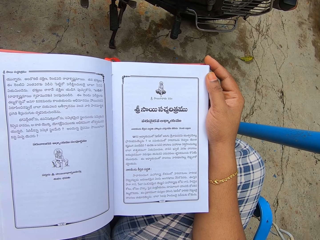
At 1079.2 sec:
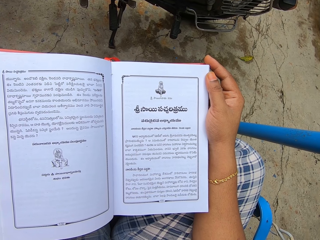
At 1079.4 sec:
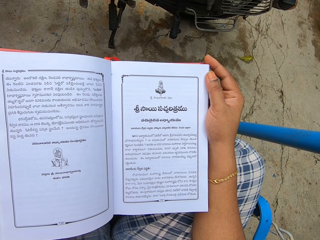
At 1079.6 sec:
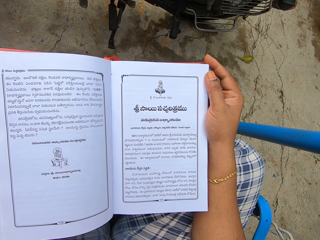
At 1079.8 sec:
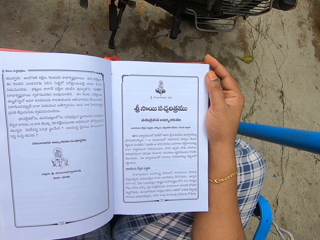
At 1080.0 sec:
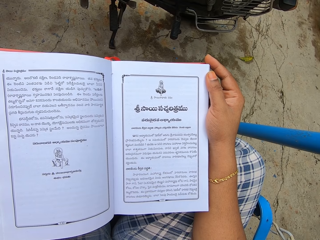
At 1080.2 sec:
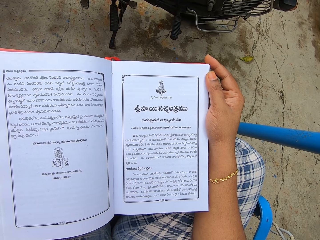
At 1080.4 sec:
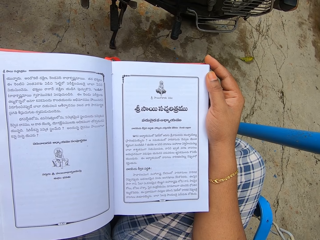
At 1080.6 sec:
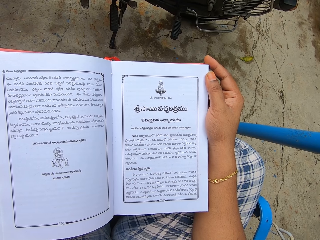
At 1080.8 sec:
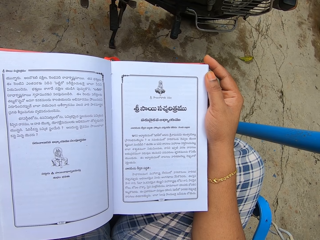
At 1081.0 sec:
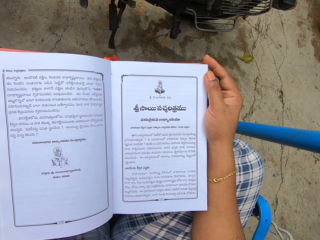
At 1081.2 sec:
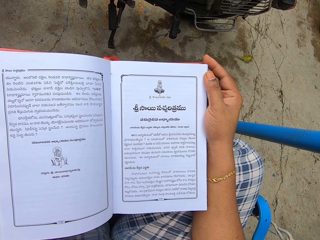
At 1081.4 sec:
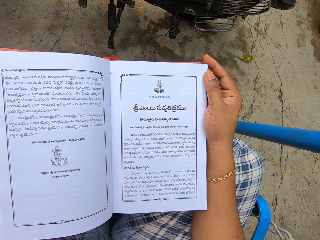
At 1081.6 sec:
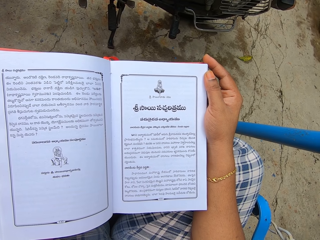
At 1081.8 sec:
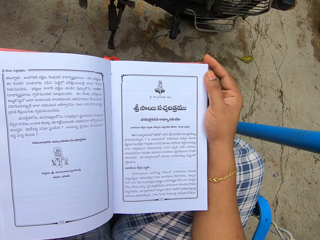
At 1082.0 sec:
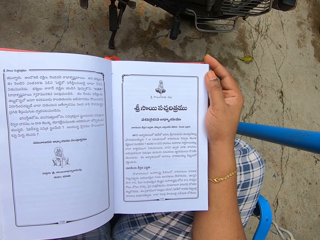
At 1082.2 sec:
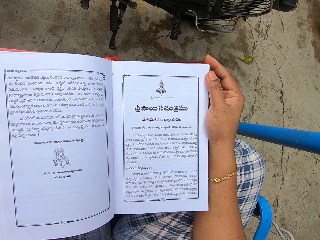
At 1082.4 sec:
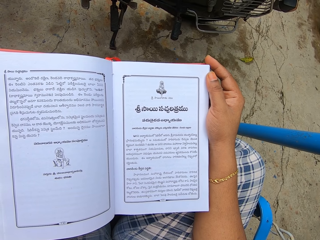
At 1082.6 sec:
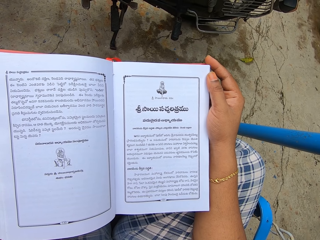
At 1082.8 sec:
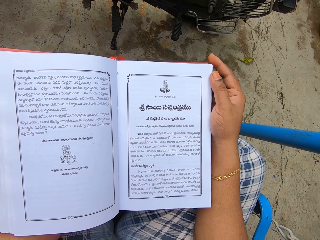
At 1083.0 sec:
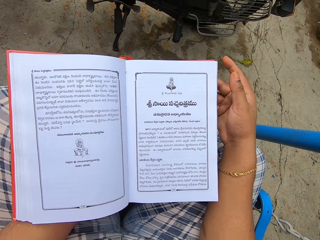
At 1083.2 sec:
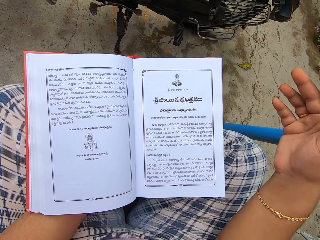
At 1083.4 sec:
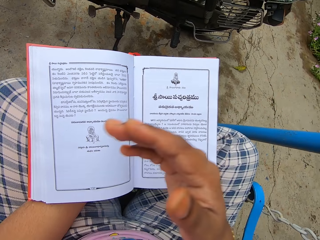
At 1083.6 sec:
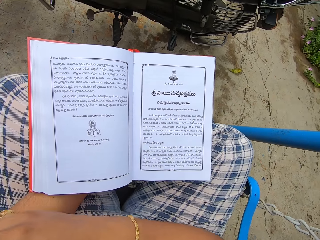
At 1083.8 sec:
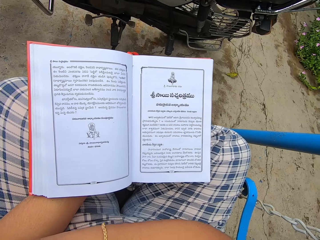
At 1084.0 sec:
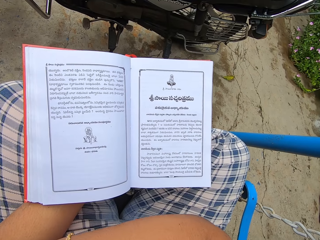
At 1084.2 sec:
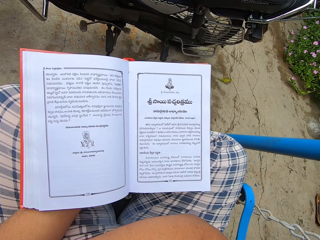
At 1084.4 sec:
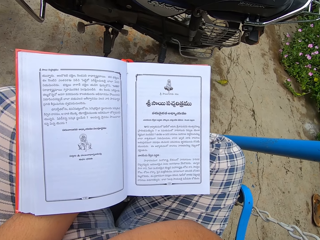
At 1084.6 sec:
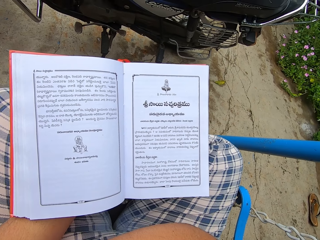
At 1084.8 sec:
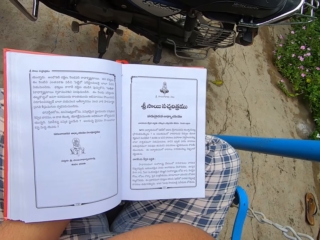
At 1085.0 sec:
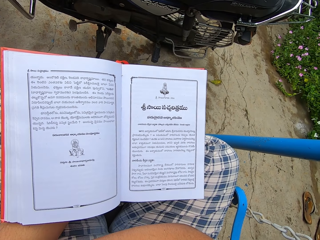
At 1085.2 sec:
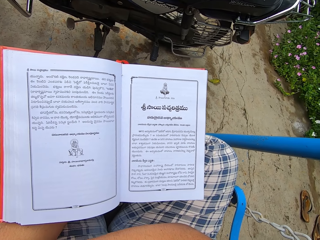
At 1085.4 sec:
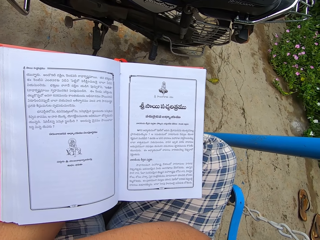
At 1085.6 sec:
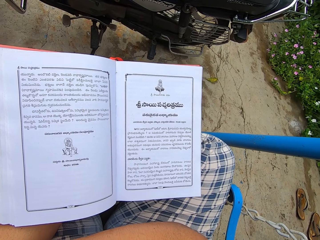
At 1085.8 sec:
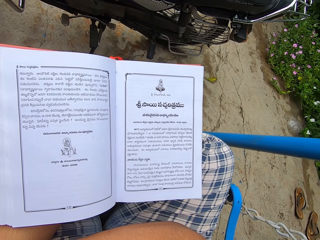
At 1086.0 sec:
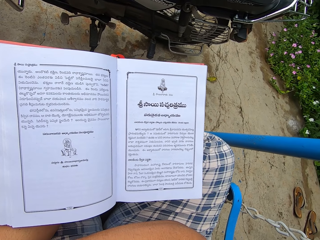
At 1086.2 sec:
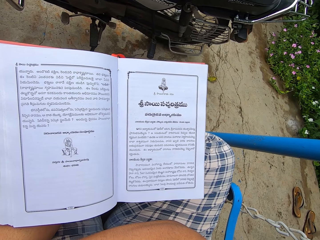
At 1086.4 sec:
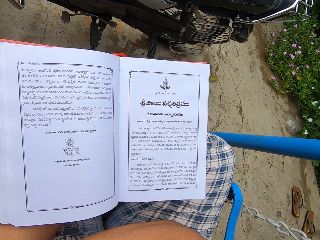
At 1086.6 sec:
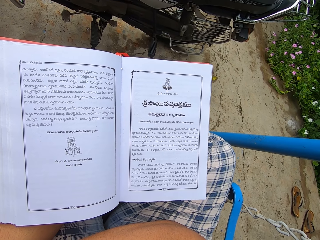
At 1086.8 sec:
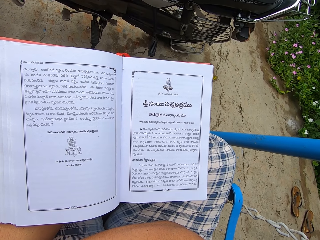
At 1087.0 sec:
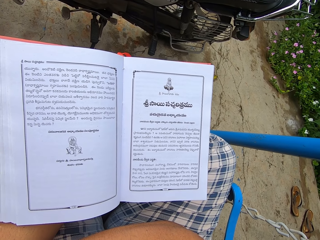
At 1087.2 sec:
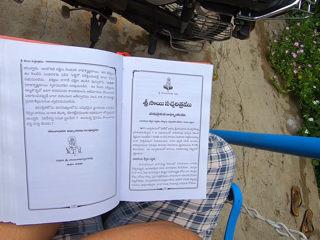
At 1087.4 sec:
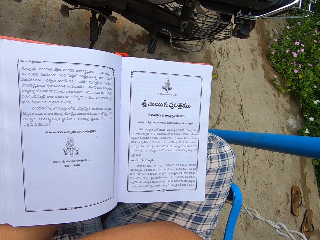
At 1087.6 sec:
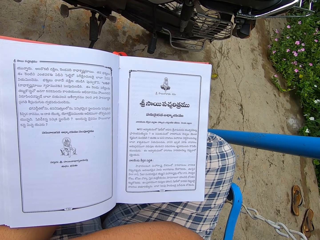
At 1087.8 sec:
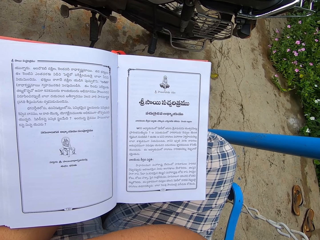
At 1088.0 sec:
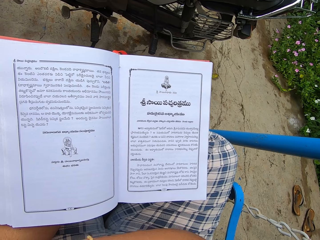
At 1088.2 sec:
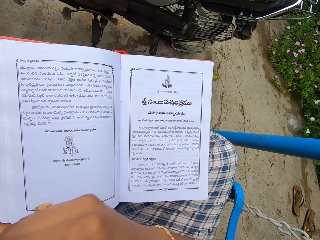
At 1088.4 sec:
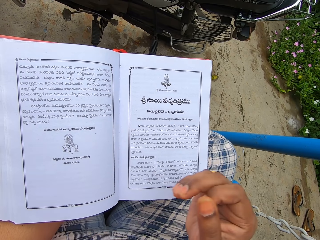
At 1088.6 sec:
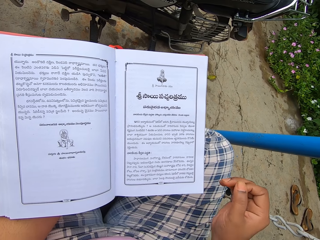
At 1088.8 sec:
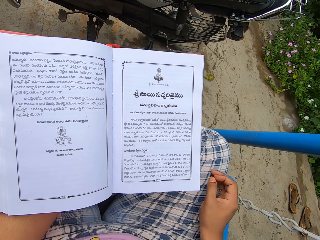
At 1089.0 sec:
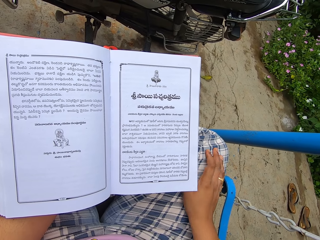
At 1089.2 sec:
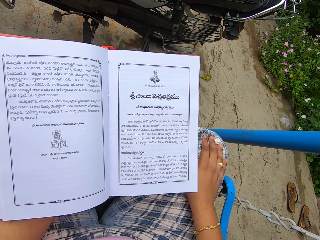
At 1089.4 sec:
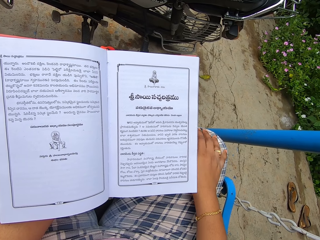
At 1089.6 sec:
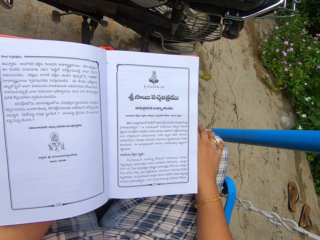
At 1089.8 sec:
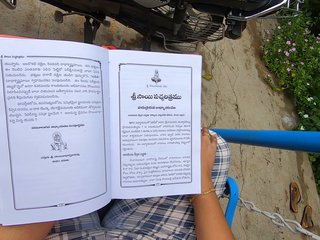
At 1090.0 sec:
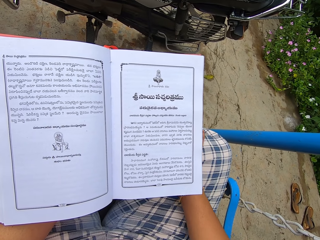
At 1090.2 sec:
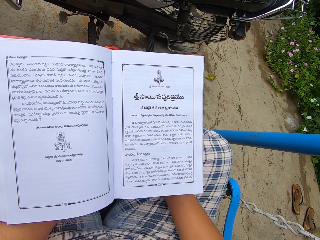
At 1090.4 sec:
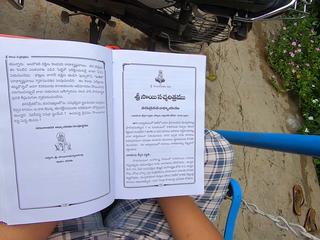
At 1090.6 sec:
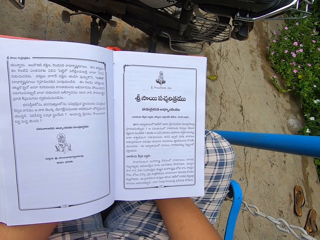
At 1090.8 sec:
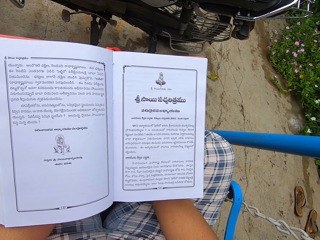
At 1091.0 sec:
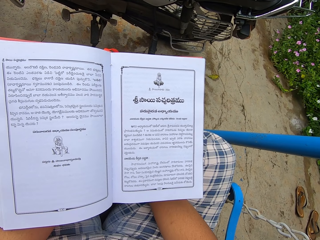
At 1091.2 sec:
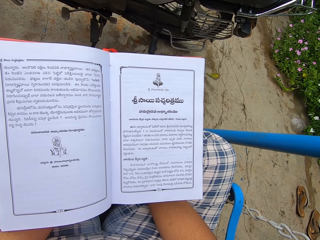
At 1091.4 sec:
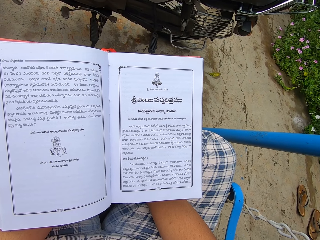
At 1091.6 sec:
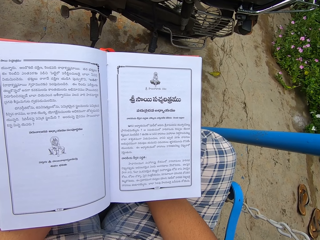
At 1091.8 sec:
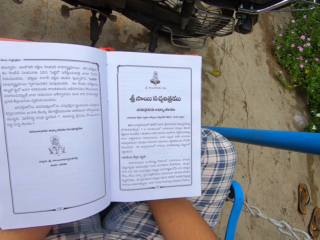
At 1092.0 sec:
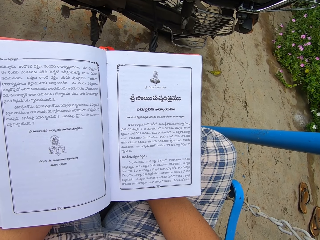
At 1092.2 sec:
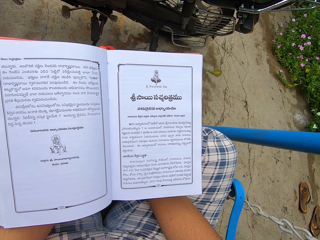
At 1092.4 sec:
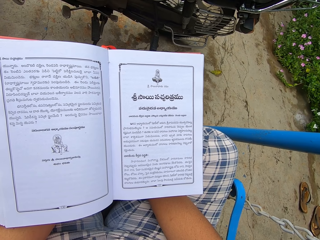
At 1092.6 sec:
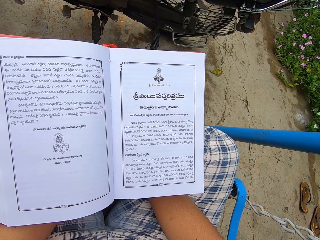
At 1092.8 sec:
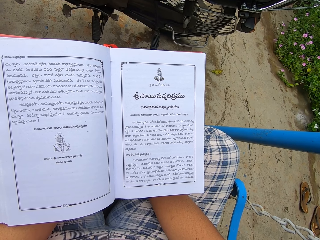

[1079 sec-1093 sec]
The camera wearer moves a hand. They touch the thigh.

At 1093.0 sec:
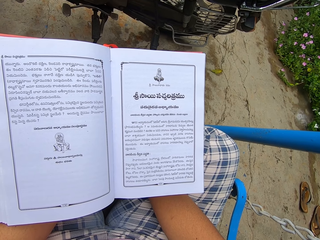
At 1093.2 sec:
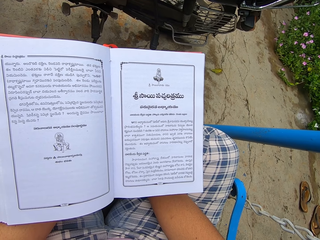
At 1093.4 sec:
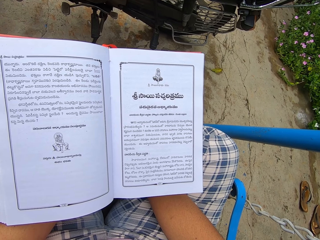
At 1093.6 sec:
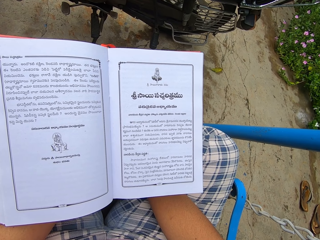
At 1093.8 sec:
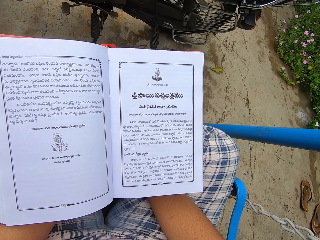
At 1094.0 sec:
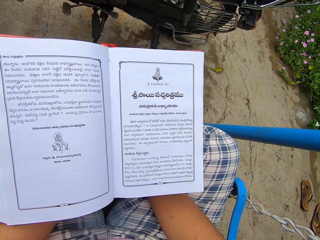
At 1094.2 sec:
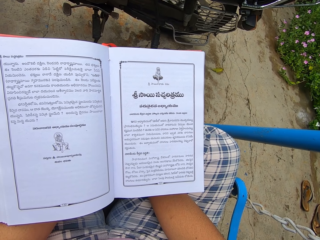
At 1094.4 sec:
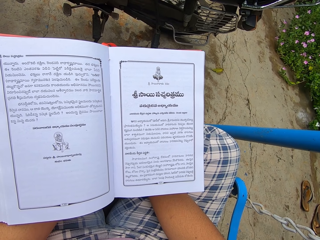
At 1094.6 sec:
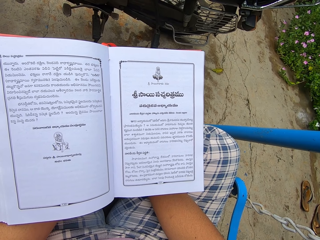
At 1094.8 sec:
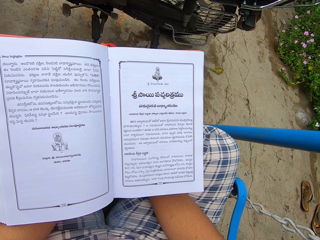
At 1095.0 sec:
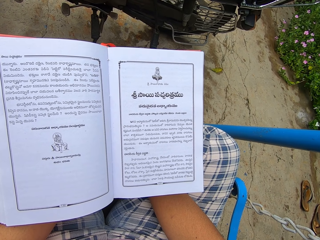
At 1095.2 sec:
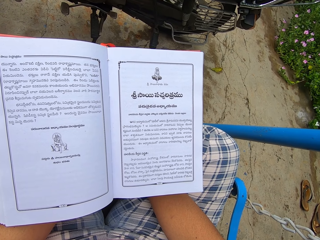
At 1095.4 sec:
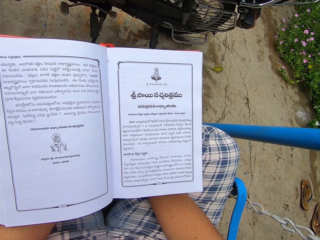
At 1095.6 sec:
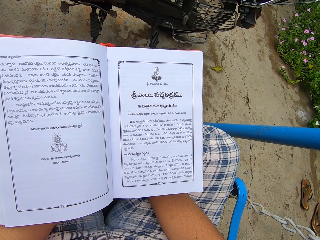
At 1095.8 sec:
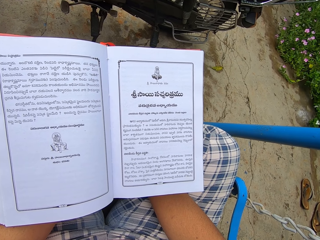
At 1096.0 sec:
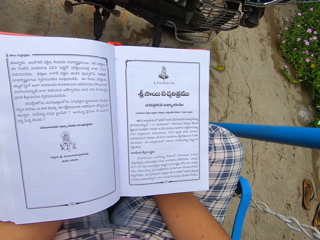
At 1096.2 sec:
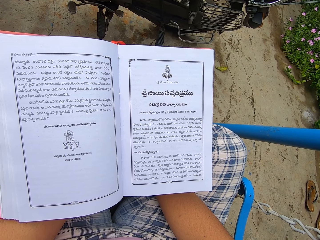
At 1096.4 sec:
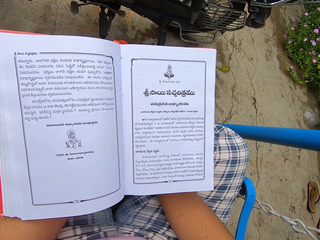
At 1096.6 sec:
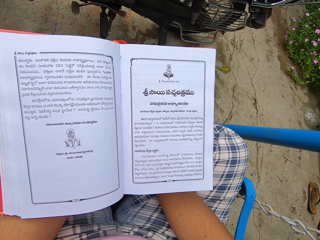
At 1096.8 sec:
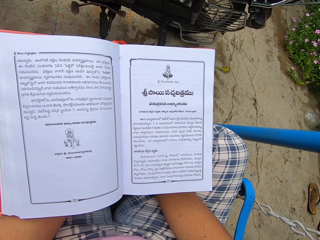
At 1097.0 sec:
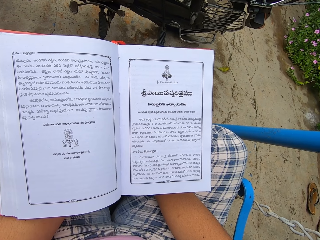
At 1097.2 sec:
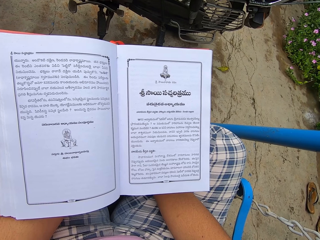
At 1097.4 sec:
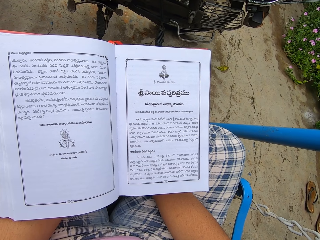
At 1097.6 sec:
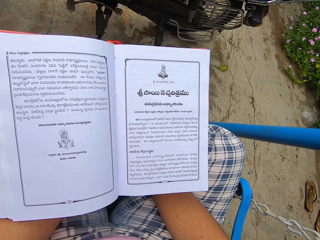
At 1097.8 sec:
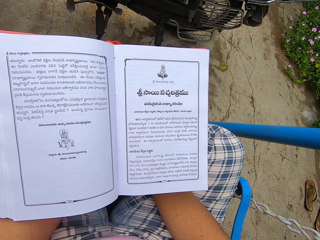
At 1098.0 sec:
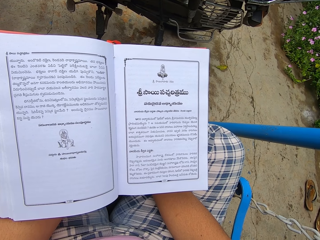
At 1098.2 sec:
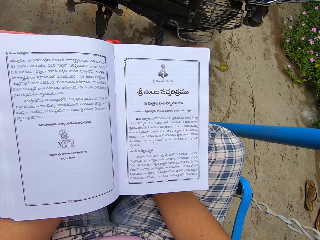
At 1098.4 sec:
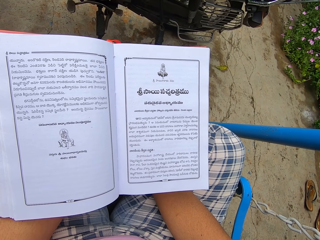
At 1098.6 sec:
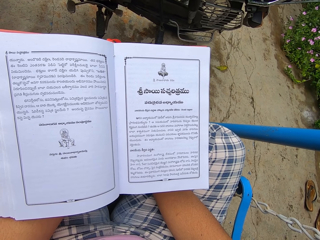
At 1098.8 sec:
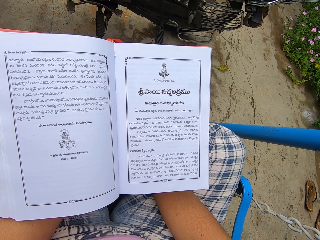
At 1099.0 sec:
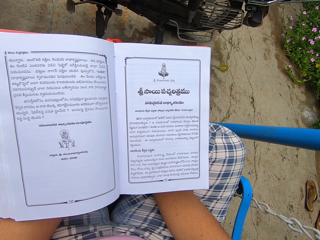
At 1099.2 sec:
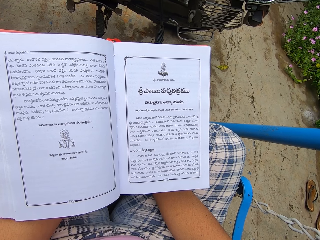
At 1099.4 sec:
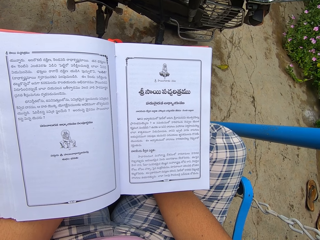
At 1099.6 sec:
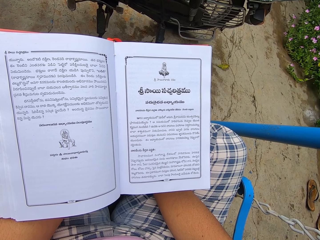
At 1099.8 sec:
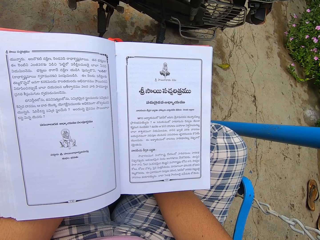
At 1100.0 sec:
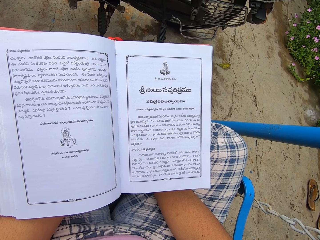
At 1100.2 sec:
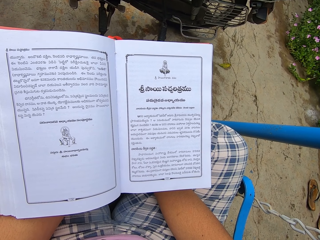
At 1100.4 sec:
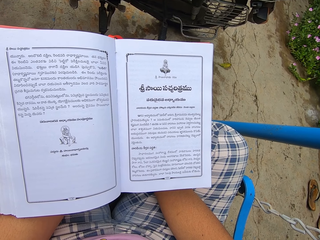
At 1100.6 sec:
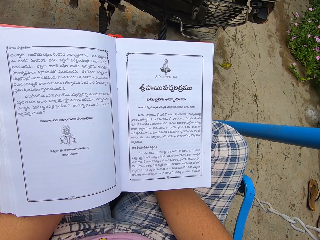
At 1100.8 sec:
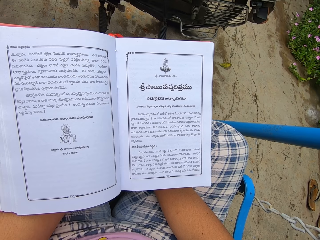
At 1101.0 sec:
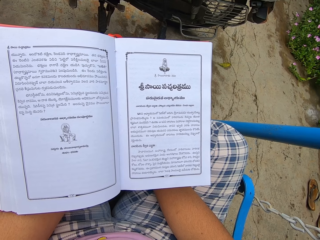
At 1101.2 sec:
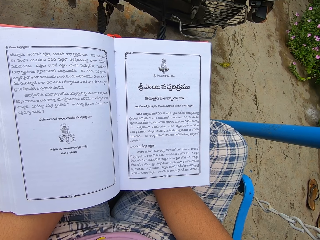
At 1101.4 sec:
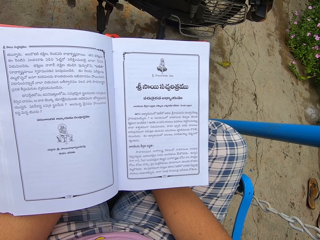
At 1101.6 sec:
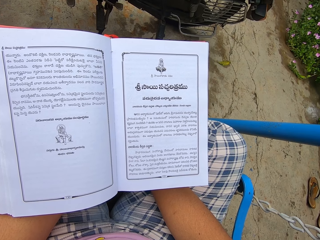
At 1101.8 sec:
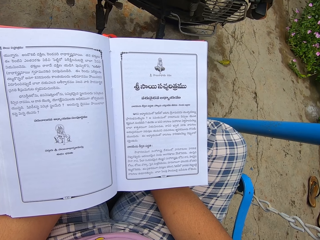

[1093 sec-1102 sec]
The camera wearer reads a book.
